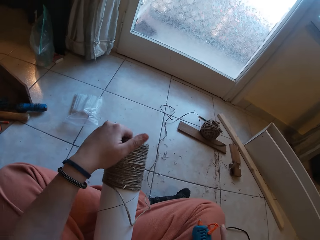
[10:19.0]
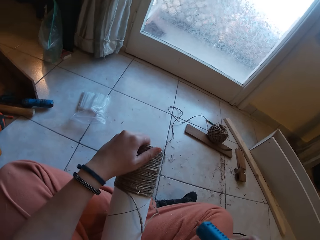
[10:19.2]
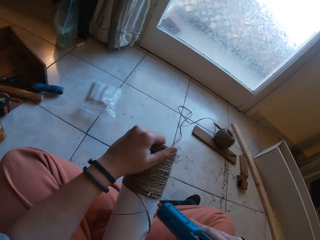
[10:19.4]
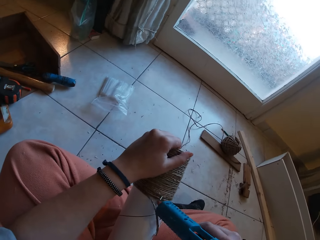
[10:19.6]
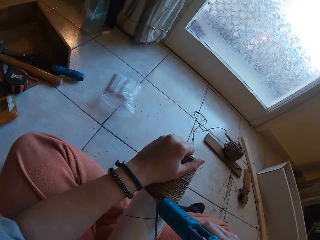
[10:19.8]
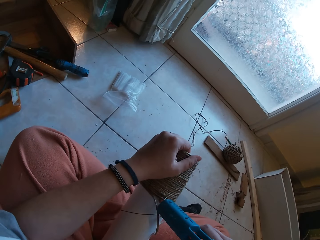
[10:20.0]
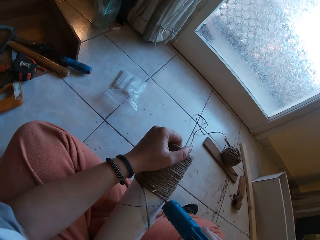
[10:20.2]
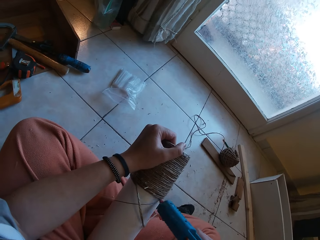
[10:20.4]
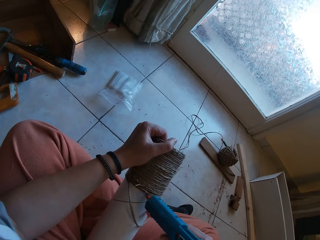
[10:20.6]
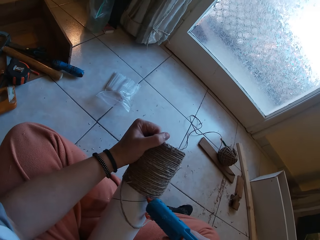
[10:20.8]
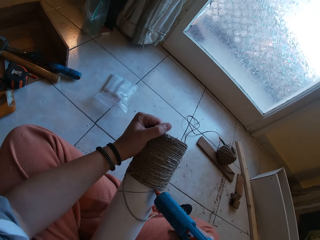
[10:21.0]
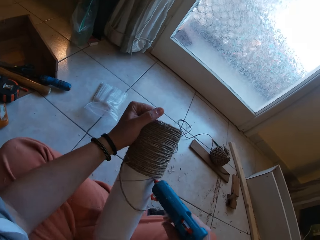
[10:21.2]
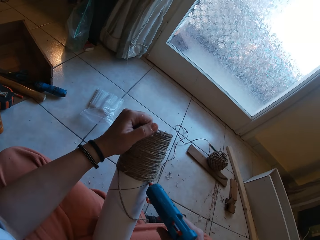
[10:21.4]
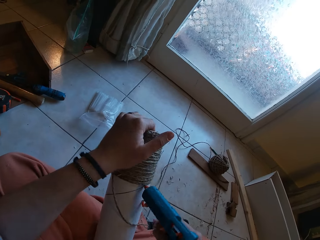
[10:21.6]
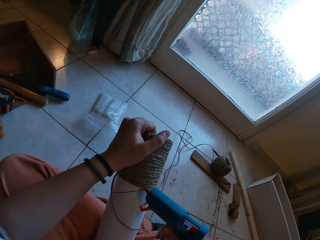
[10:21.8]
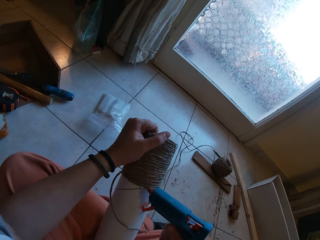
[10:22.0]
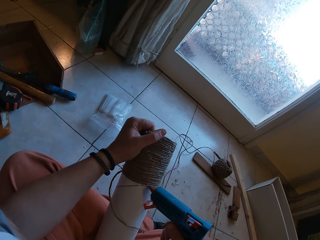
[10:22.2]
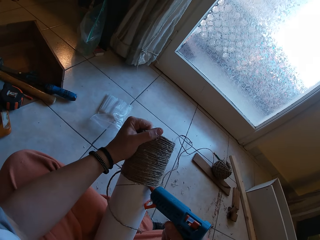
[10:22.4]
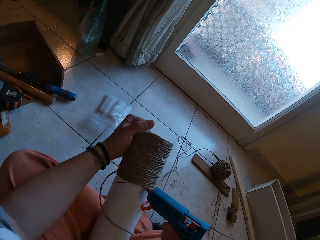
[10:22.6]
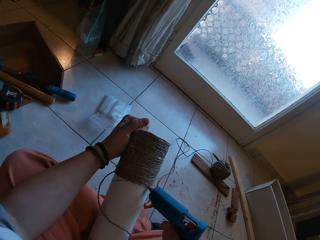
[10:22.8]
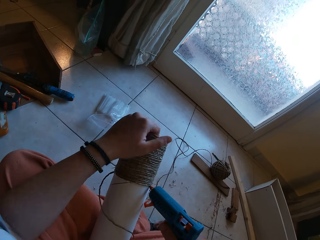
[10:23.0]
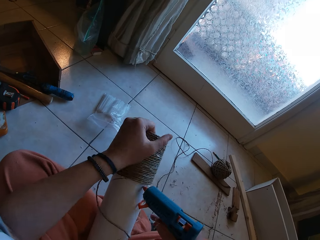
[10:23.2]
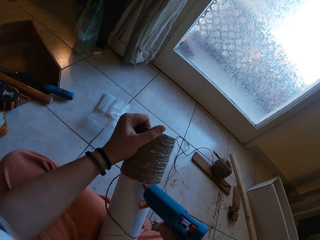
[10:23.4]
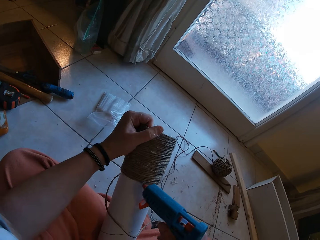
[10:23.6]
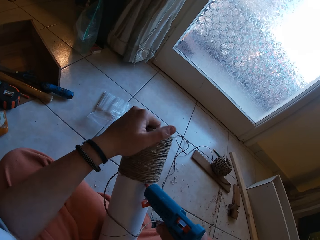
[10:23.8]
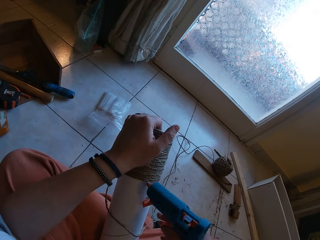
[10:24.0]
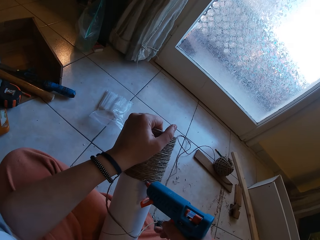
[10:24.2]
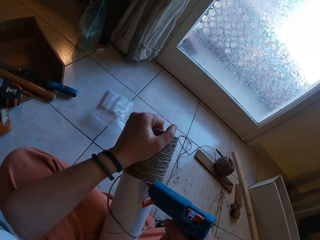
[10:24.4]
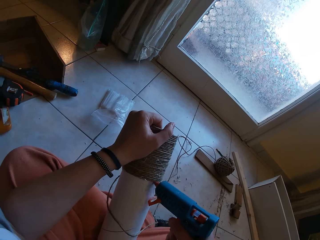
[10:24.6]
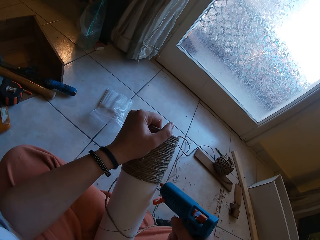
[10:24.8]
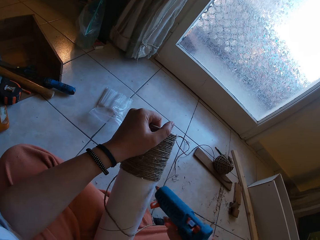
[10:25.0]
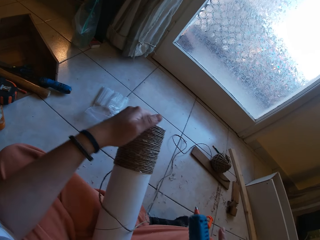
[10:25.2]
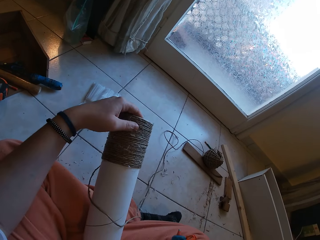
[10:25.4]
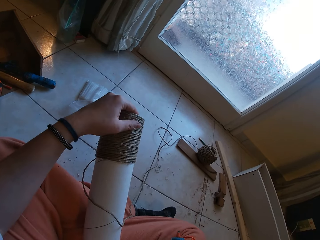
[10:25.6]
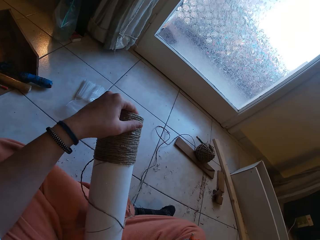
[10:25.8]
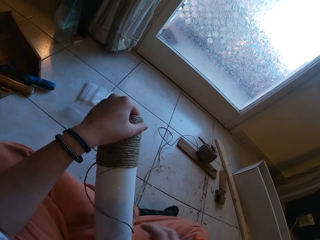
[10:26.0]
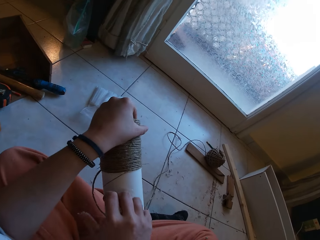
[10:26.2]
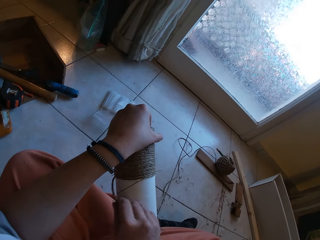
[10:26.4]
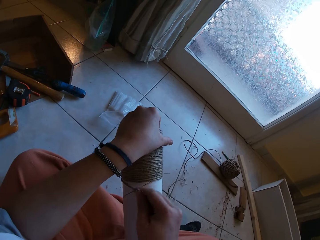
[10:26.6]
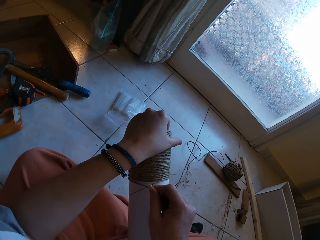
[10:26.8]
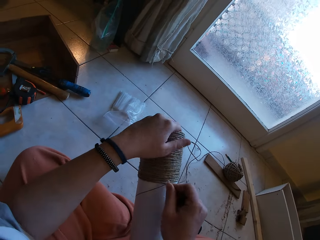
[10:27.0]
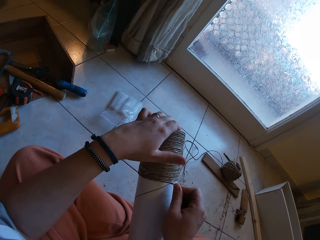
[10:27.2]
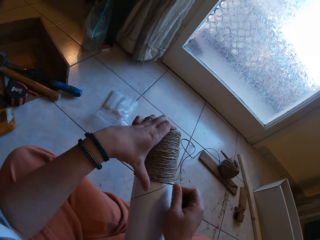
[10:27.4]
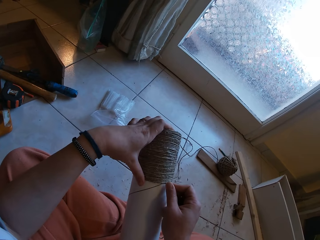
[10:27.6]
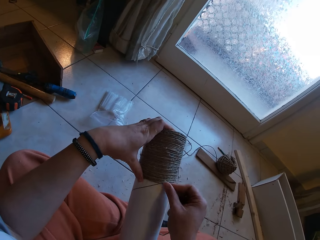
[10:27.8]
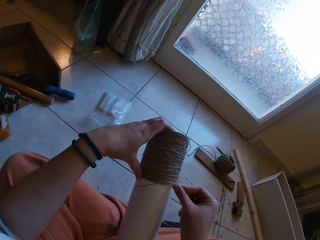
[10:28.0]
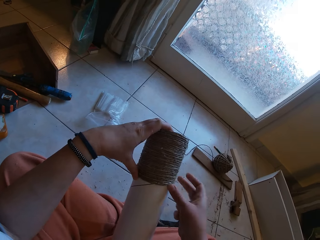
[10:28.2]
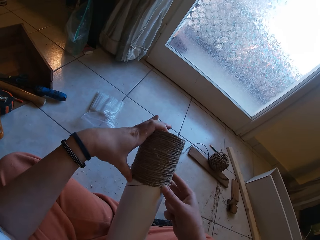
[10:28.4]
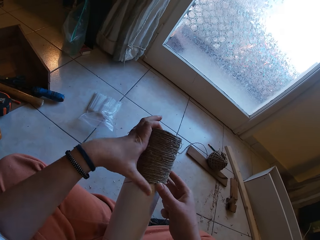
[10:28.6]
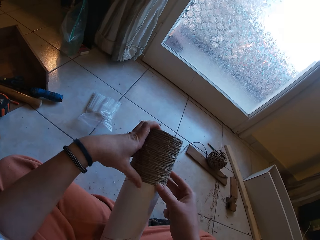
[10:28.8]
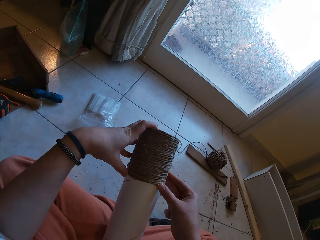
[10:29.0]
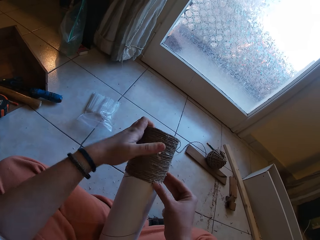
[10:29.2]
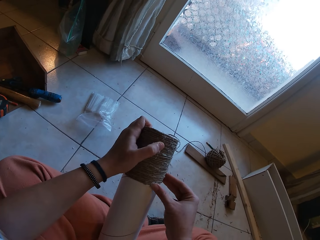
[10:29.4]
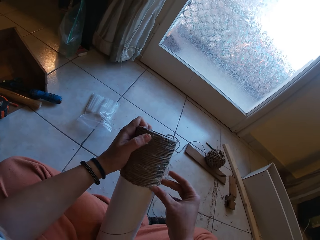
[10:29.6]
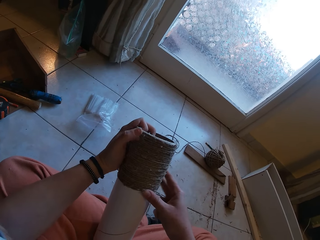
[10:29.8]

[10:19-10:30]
The camera wearer picks up the gun. He applies glue on the yarn with the glue gun in his right hand. He drops the gun. He glues the yarn around the yarn cylinder gently with both hands. He rolls the rope around the box.

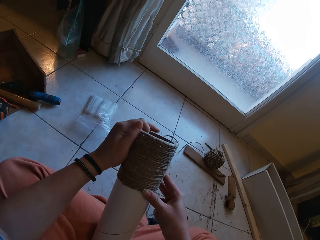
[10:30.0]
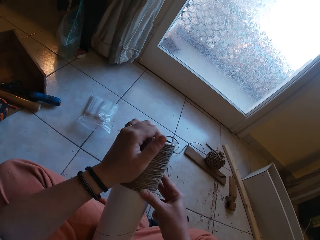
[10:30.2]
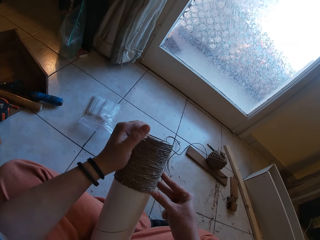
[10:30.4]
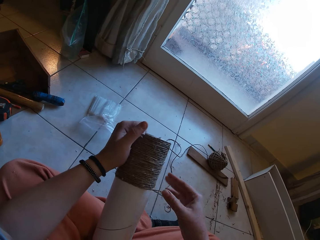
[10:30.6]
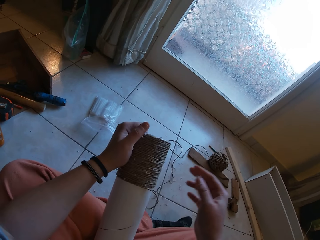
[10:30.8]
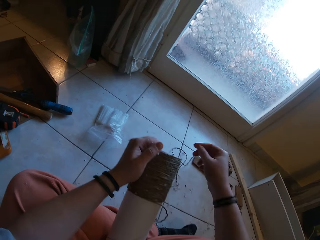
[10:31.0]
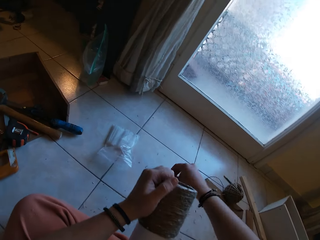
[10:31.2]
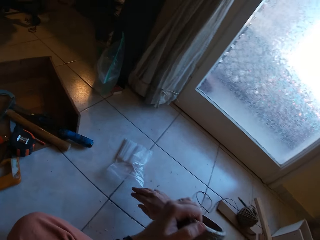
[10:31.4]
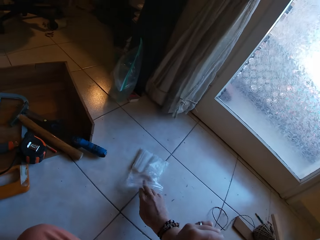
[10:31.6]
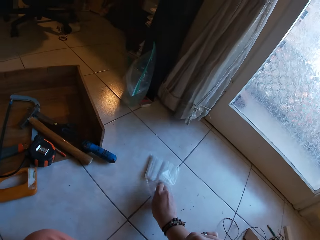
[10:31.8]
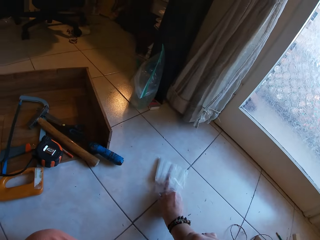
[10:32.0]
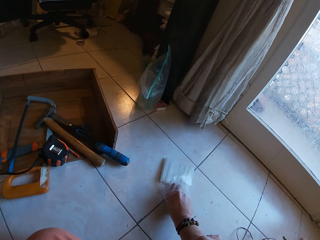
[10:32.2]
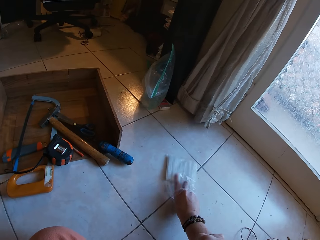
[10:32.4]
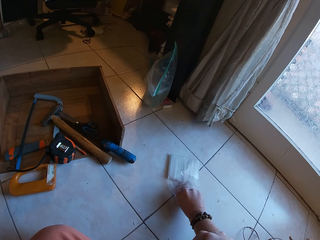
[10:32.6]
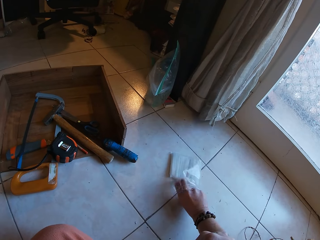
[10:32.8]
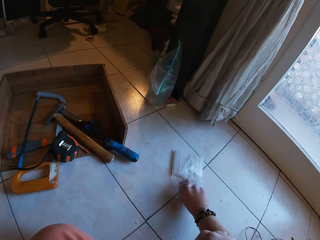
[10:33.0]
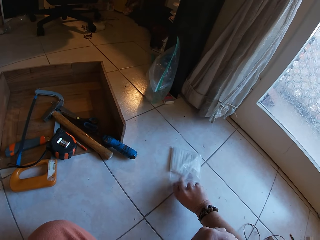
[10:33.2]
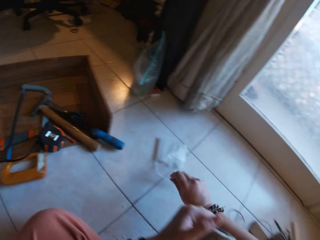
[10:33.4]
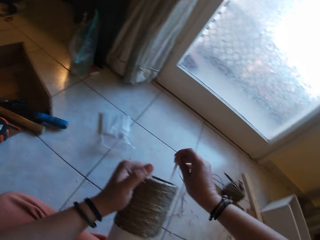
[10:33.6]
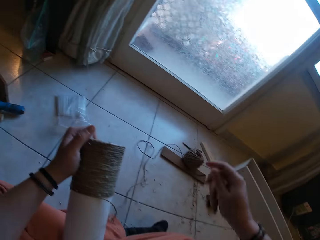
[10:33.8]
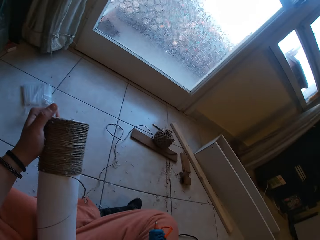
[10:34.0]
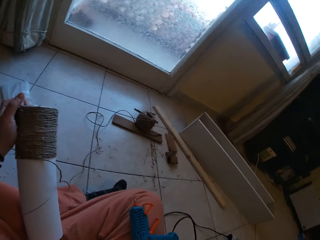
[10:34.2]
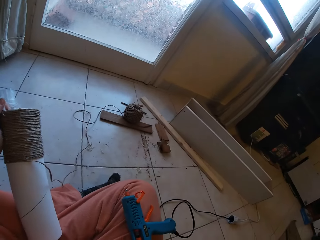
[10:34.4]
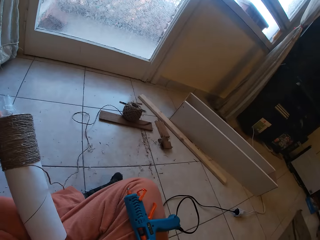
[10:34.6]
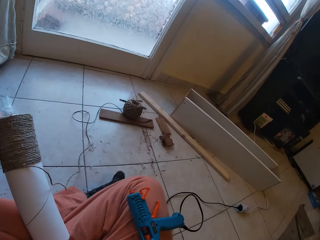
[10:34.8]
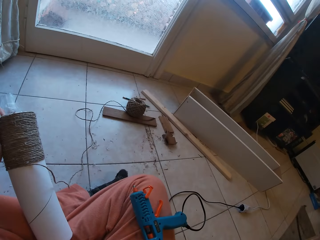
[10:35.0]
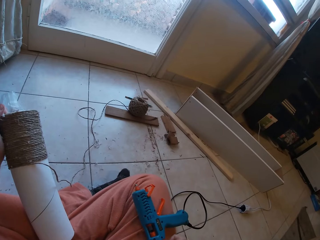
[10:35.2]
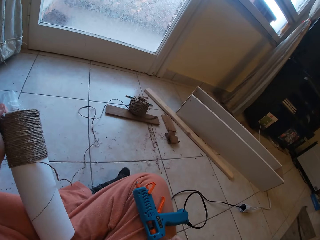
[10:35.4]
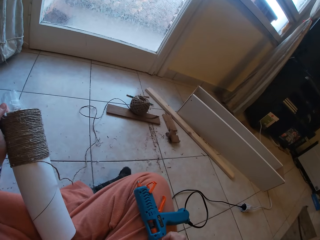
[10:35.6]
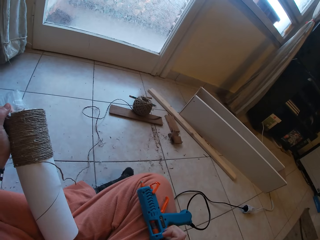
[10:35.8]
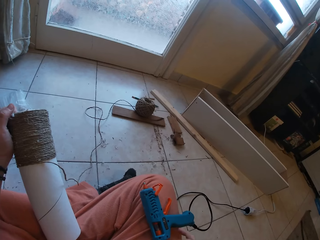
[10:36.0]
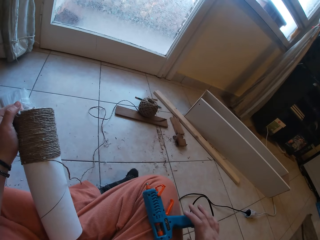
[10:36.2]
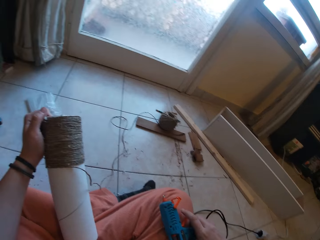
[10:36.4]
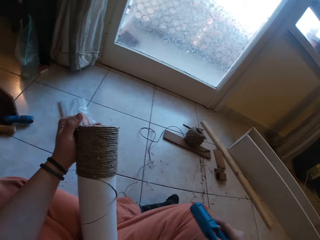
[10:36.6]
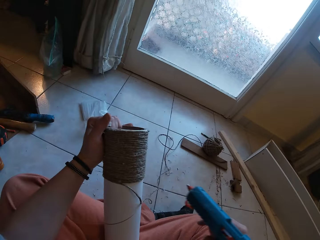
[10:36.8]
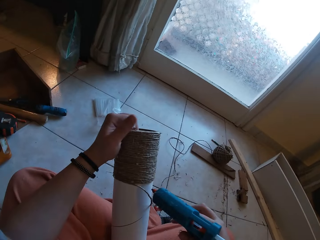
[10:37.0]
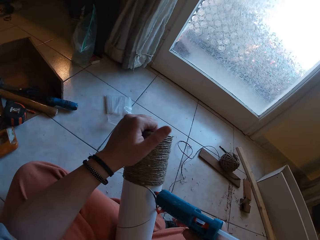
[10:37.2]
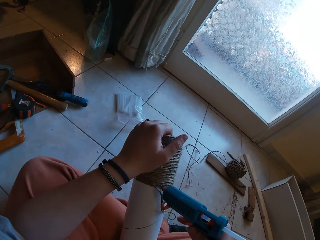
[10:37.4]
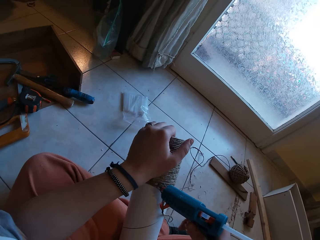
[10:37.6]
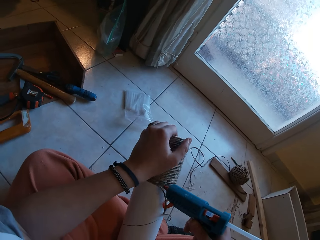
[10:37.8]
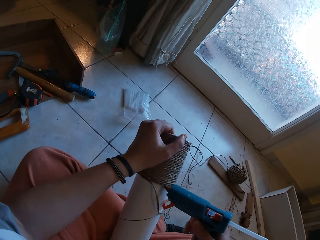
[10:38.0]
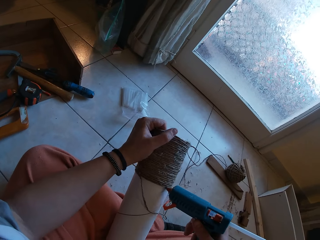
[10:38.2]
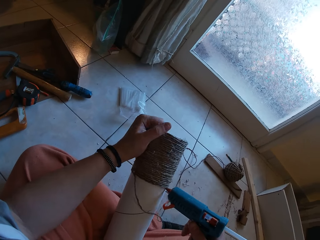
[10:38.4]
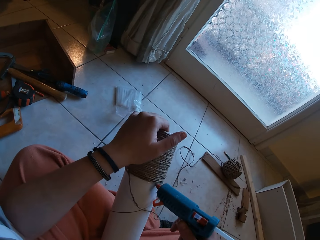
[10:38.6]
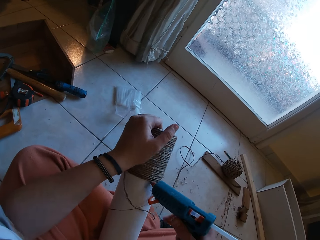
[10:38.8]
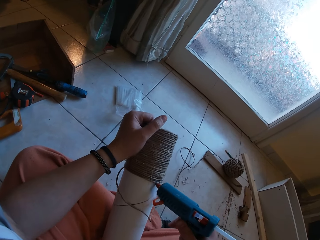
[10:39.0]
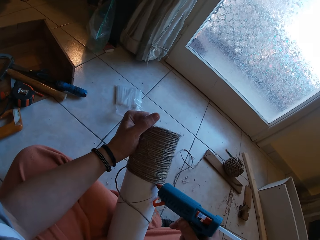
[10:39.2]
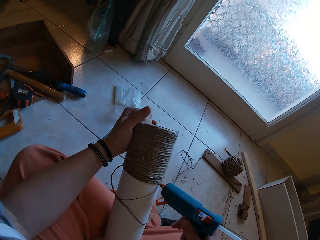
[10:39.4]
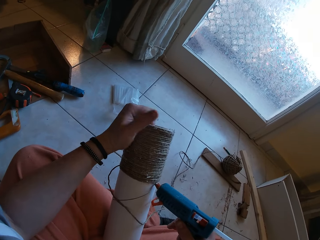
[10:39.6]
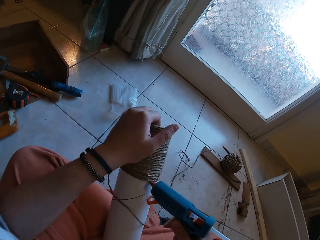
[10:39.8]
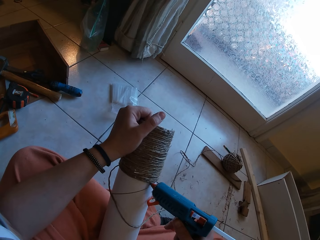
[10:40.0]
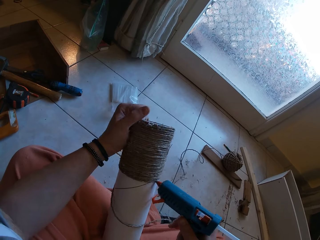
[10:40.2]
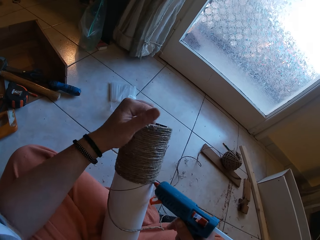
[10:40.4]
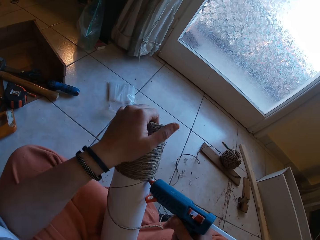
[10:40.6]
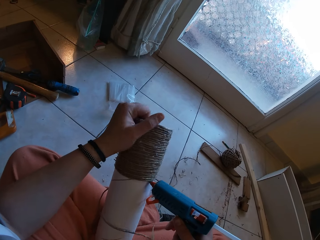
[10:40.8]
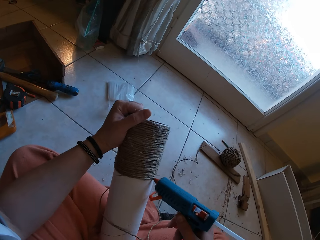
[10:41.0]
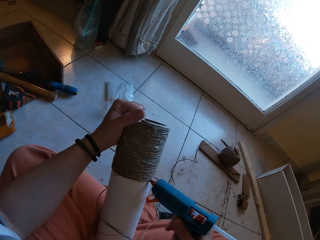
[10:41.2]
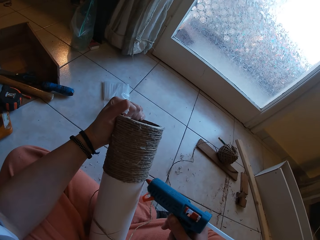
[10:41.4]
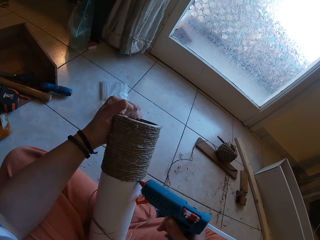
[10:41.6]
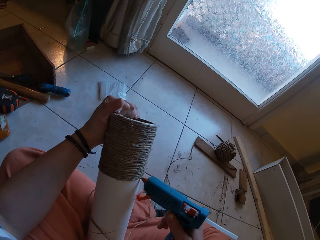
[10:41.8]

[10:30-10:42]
The camera wearer picks a glue stick from its nylon on the floor with his right hand. He picks the glue gun from his lap with his right hand. He applies glue on the yarn with the glue gun in his right hand.
